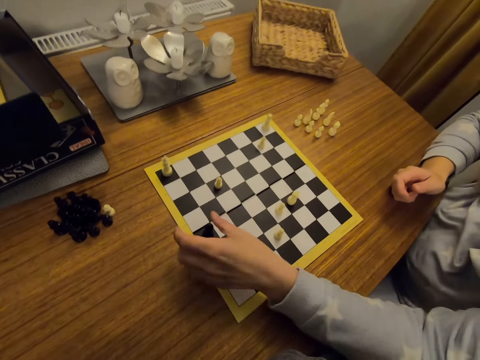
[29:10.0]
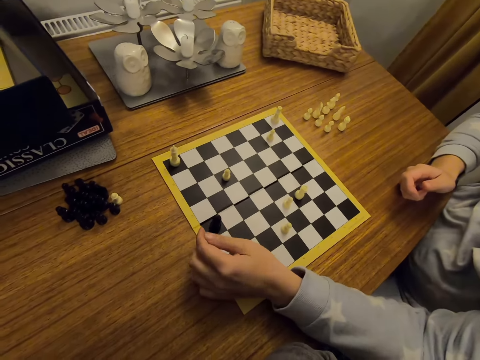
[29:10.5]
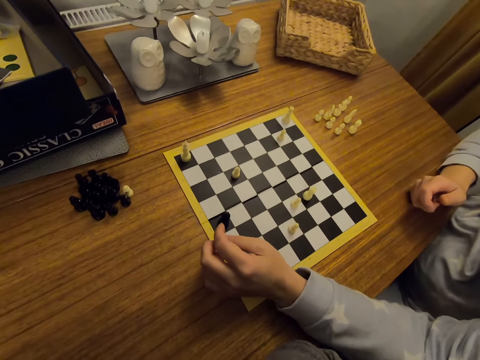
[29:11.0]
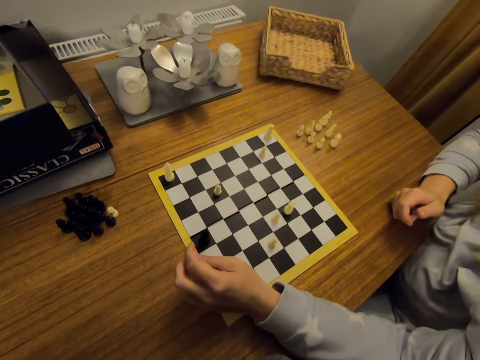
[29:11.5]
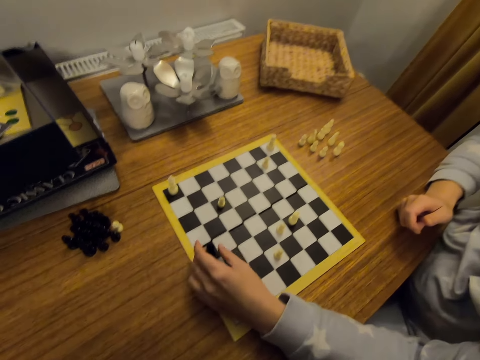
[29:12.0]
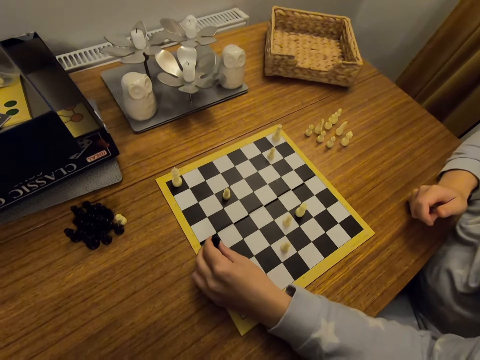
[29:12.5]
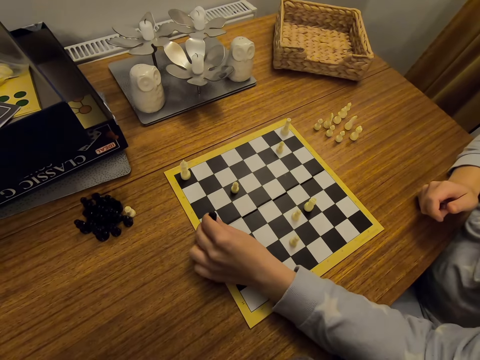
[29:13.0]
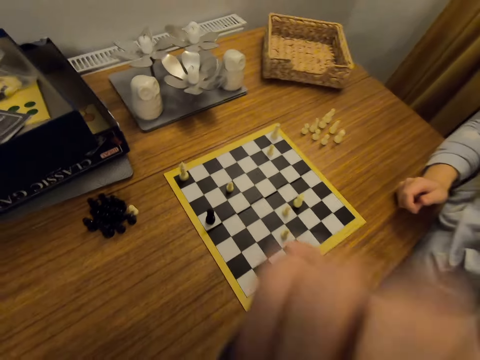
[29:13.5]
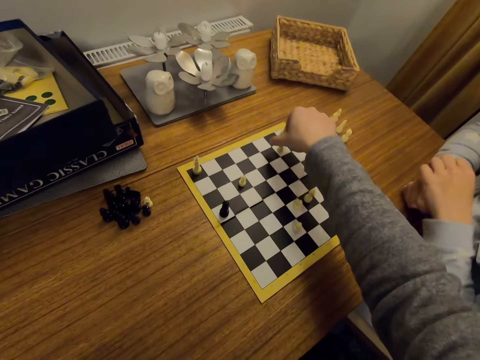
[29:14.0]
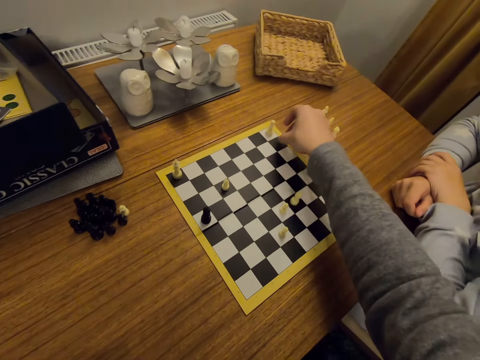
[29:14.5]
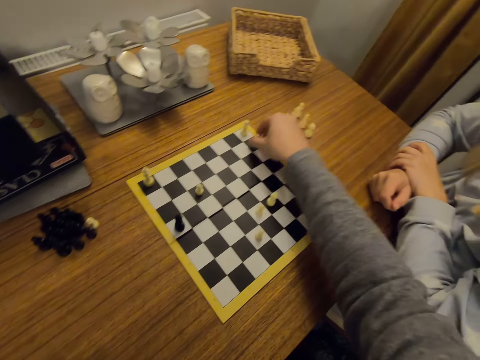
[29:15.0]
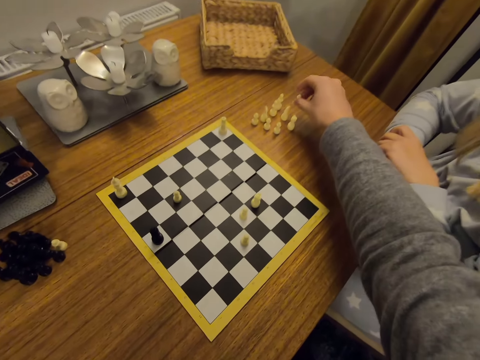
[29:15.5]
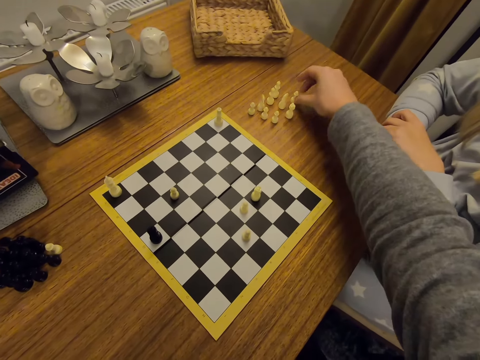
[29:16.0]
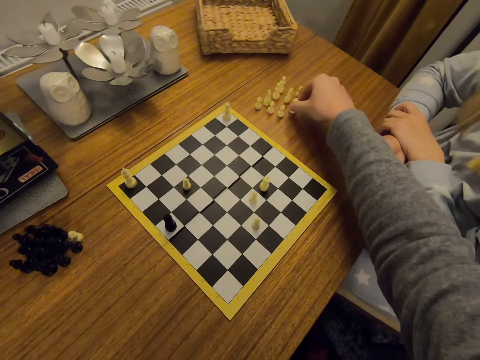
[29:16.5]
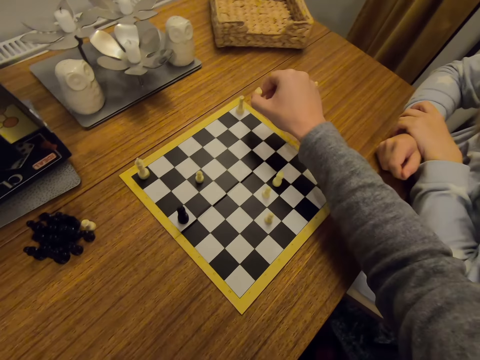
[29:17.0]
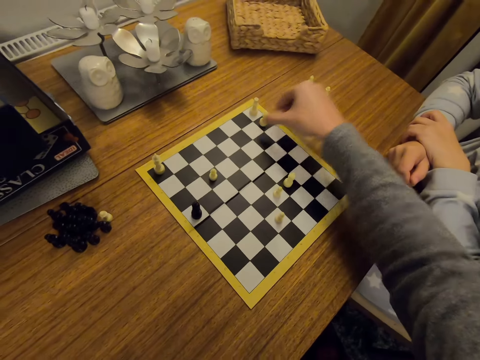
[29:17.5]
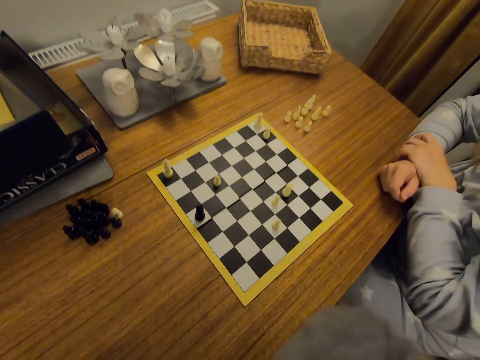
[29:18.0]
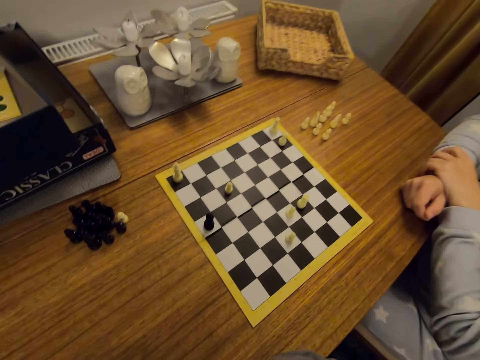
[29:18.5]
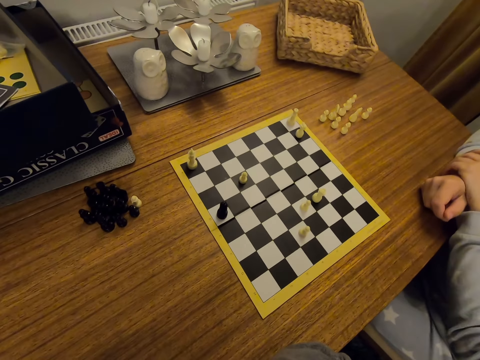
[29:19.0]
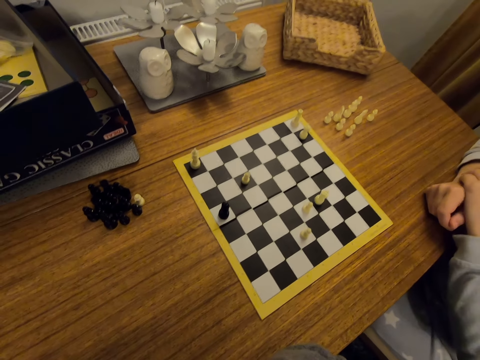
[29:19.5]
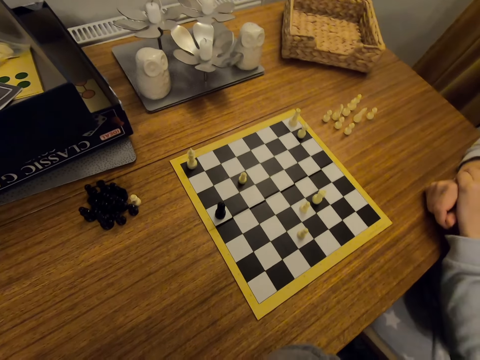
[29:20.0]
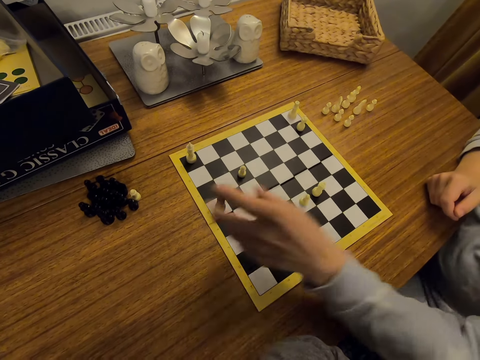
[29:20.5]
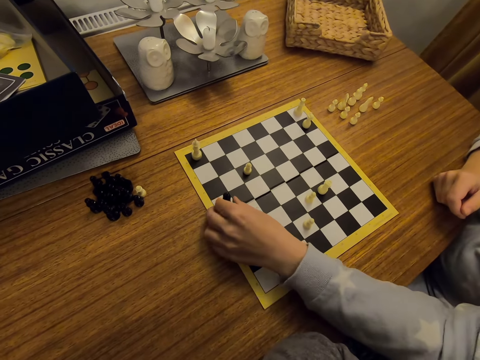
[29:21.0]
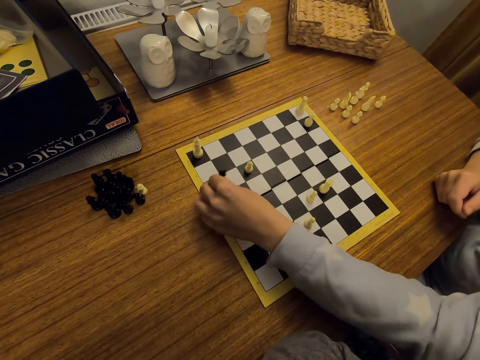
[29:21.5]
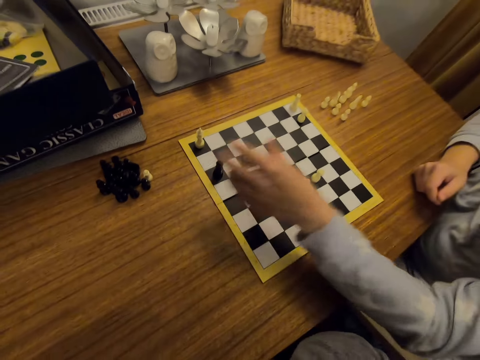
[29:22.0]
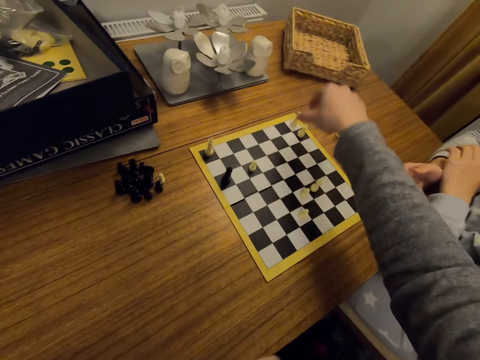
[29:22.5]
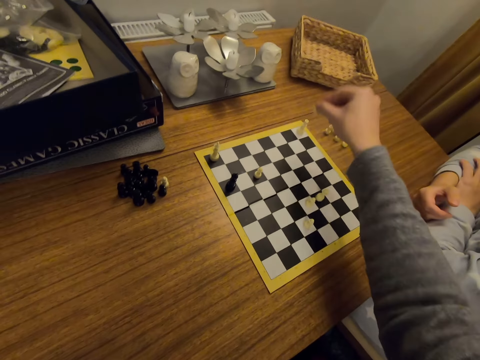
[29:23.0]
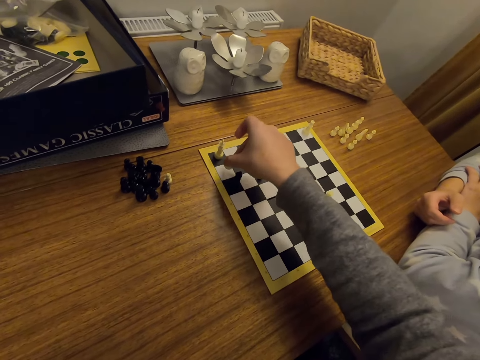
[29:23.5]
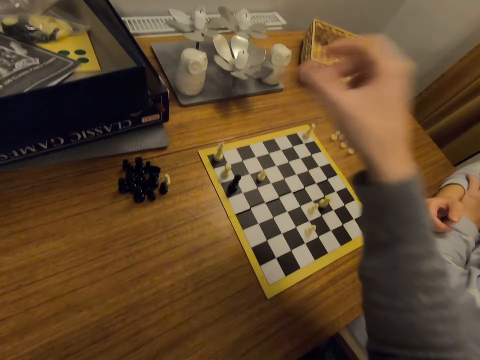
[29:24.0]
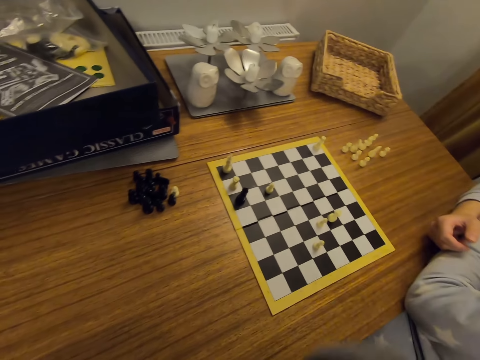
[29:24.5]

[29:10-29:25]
A person moves a chess piece on a board. The person plays chess. The camera wearer moves the chess piece on the board. They play chess, exchange the chess piece on a table, put aside the chess piece, and put the chess piece on the board. The person looks around, moves the chess piece on the board, and plays chess. The camera wearer moves the chess piece on the board. They play chess.

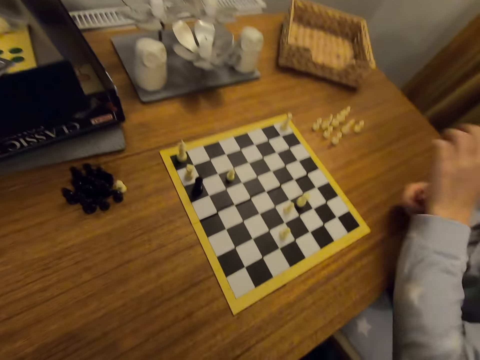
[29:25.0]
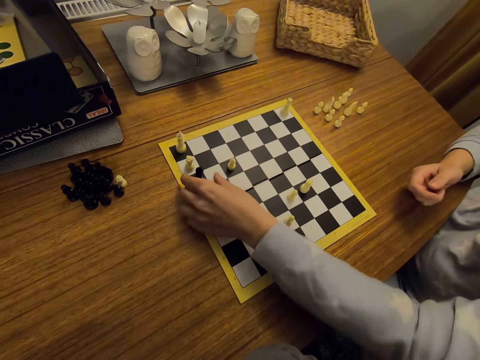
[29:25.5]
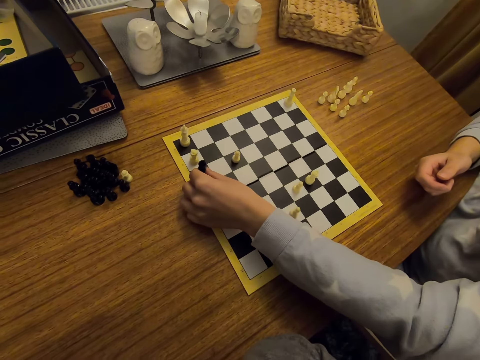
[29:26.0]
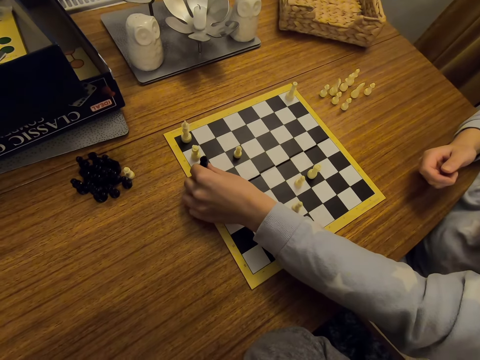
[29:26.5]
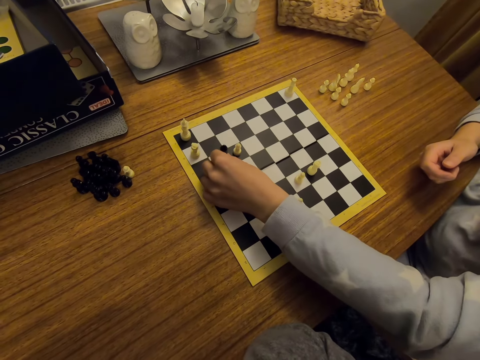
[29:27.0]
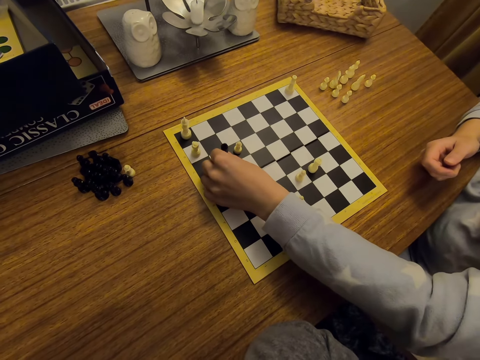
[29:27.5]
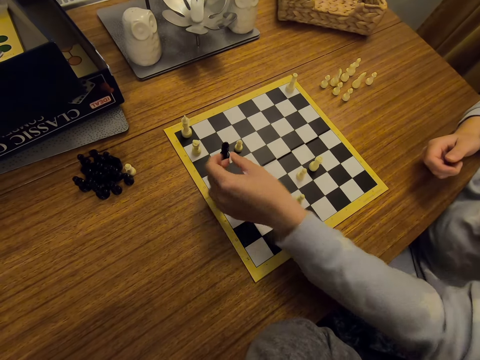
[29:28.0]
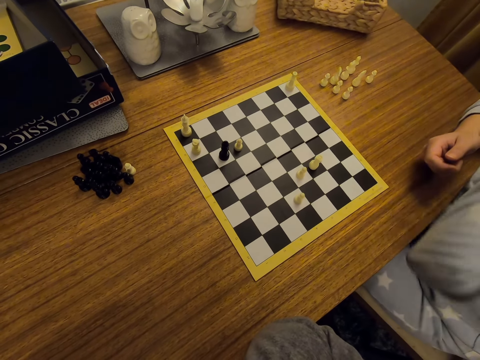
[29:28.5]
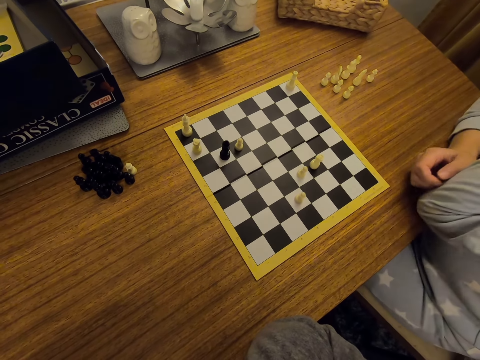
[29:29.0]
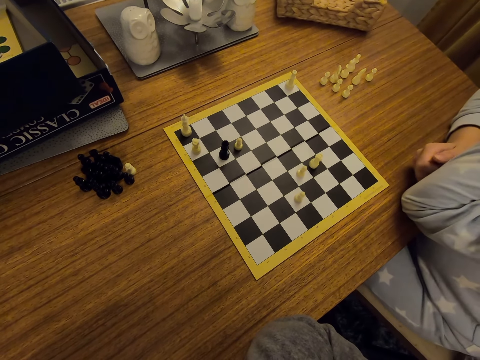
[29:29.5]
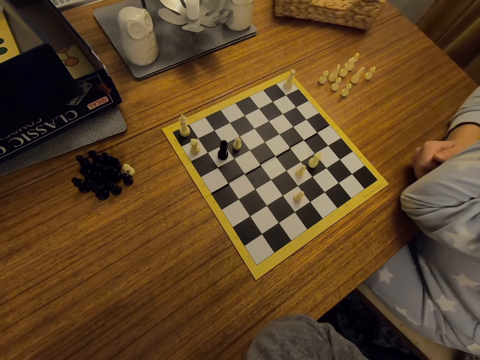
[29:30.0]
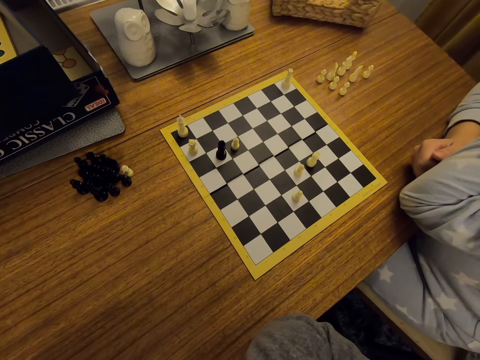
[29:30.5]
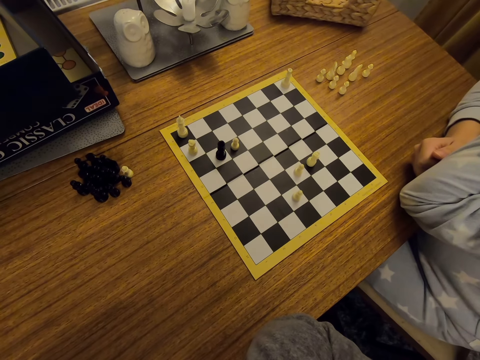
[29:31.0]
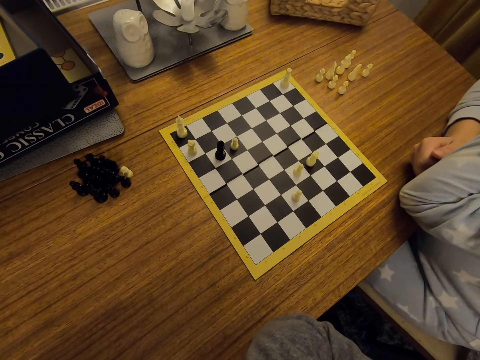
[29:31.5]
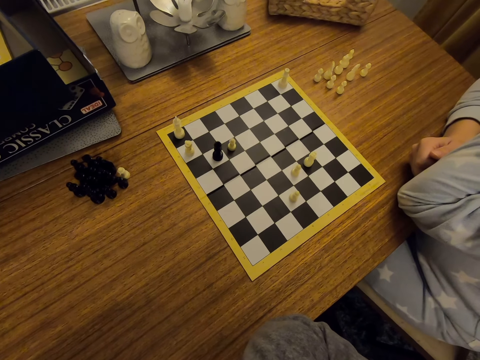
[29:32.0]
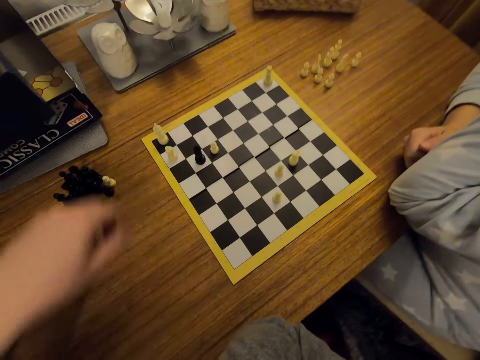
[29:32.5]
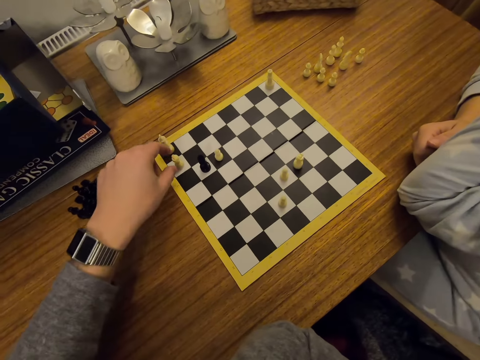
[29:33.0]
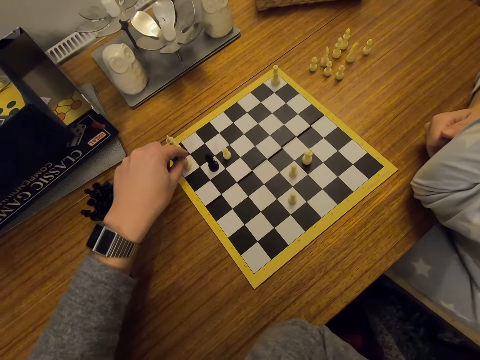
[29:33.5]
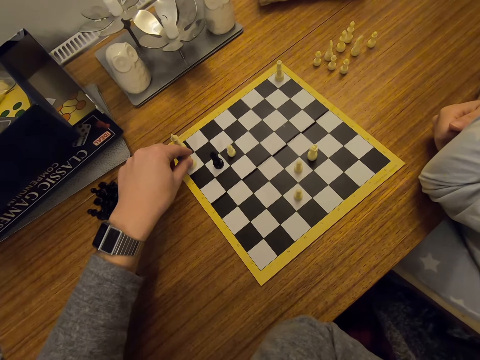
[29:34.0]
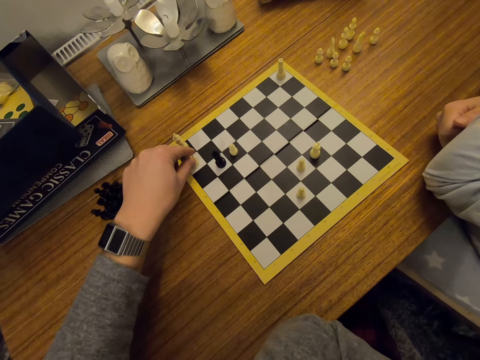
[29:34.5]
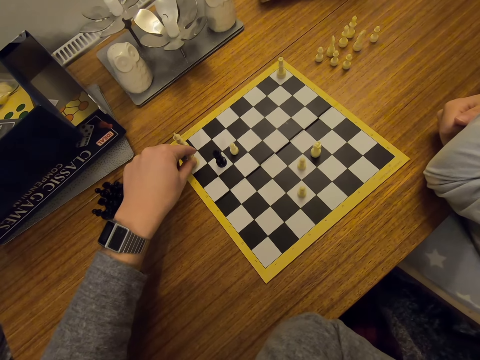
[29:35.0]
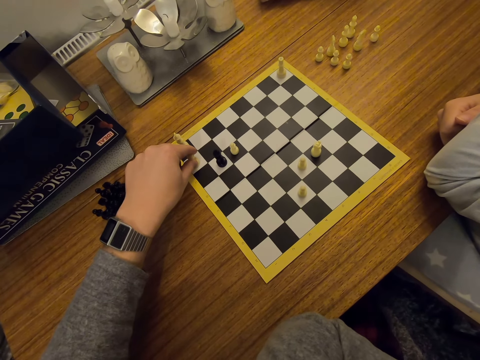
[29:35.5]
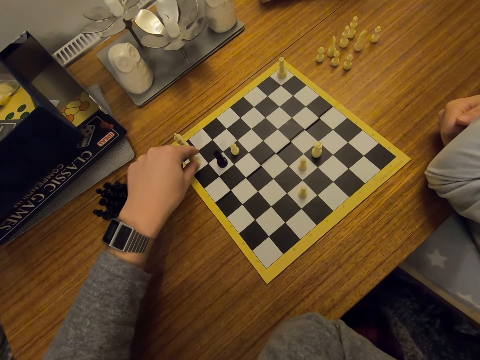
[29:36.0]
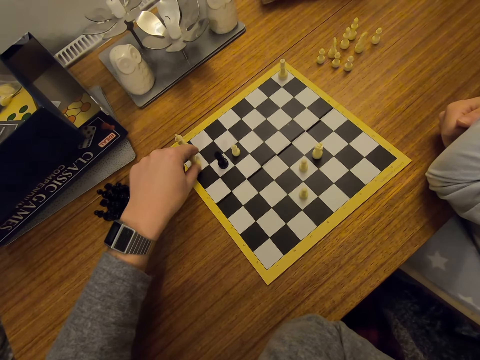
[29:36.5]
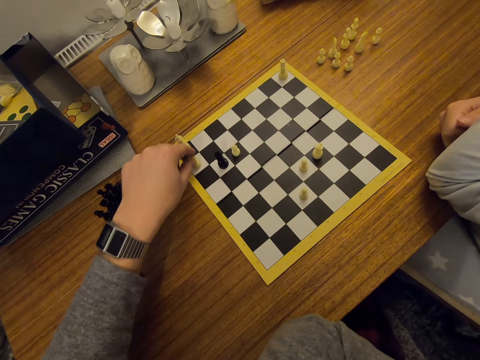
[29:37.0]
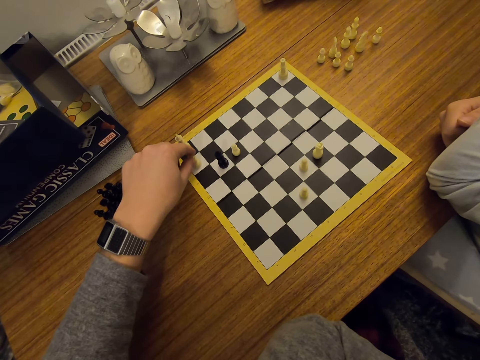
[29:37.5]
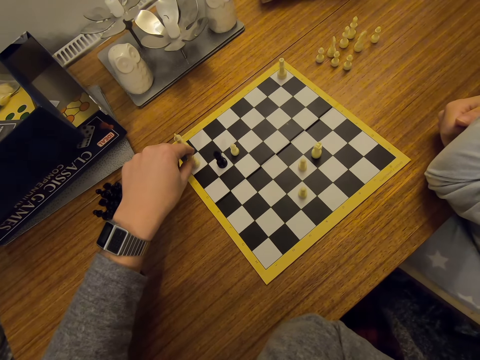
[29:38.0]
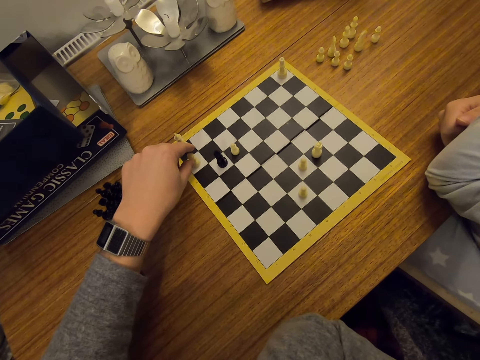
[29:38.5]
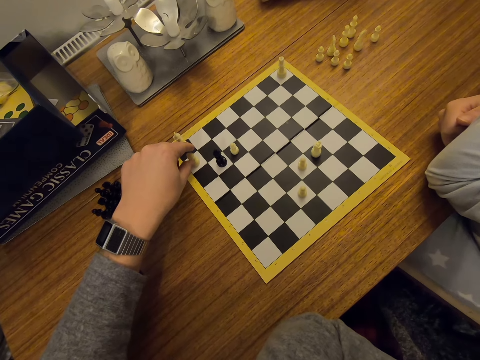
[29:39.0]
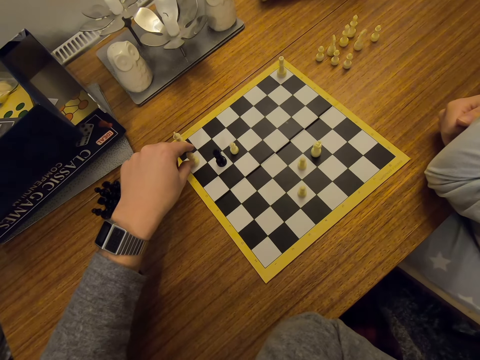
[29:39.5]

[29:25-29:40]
A person moves a chess piece on a board. The person plays chess and touches the face. The camera wearer moves the chess piece on the board.
